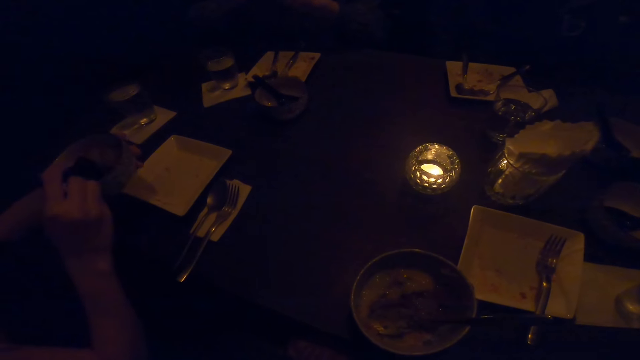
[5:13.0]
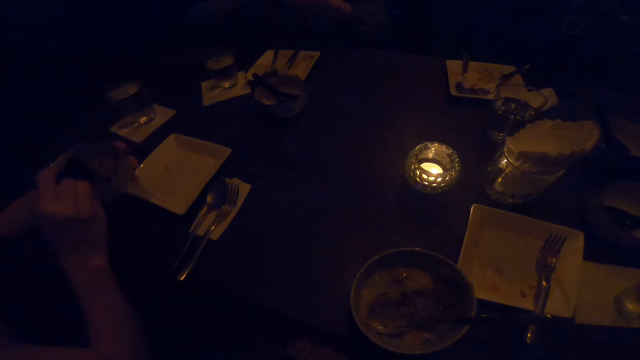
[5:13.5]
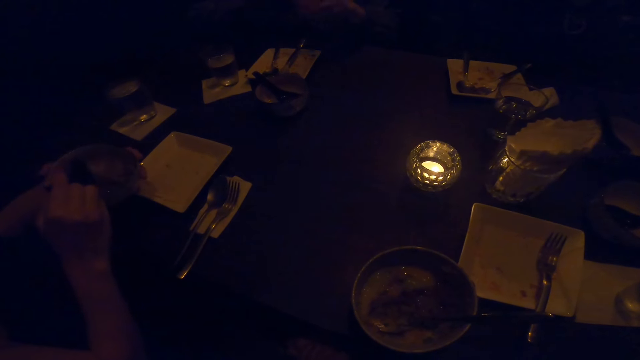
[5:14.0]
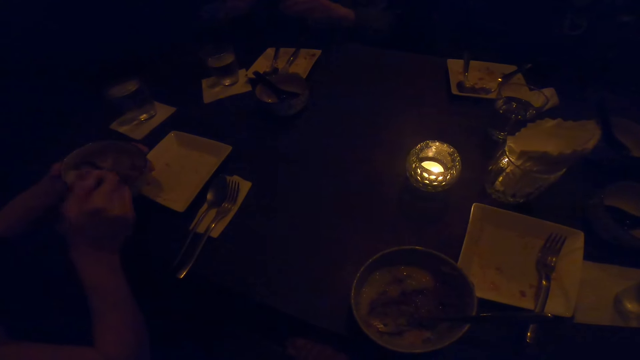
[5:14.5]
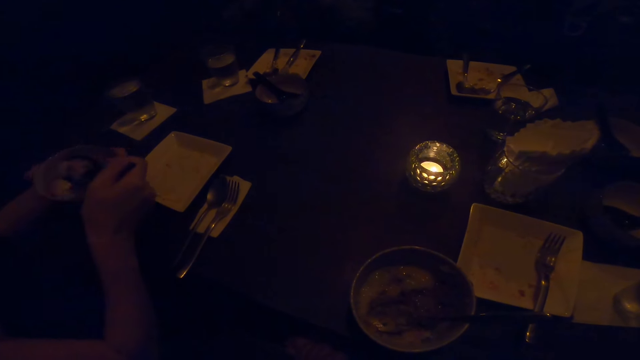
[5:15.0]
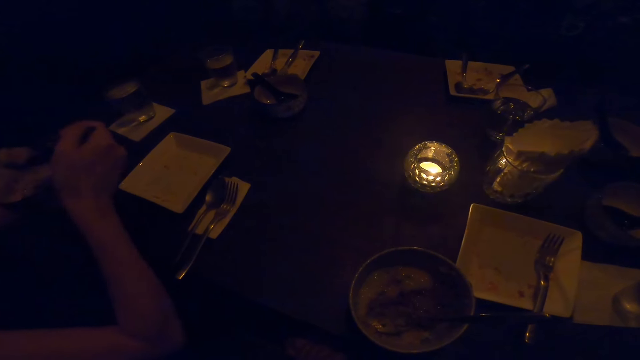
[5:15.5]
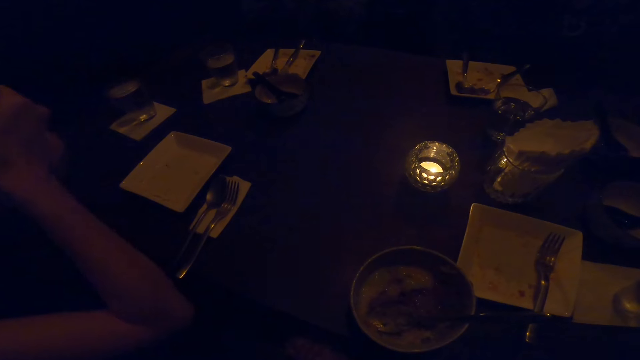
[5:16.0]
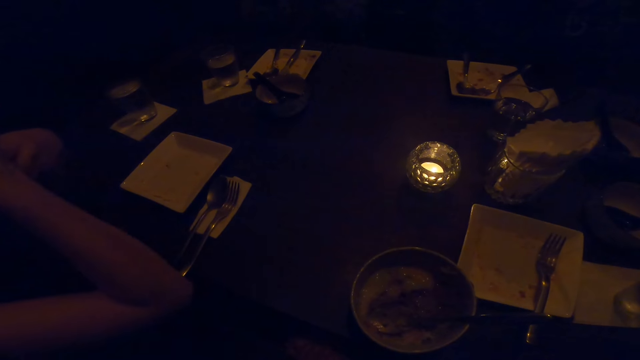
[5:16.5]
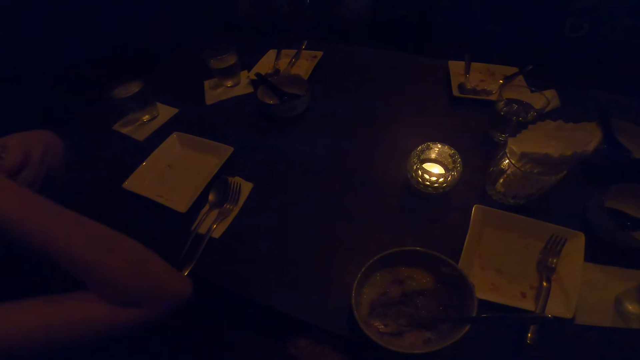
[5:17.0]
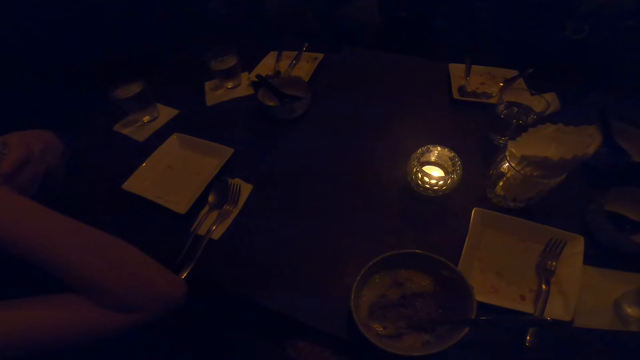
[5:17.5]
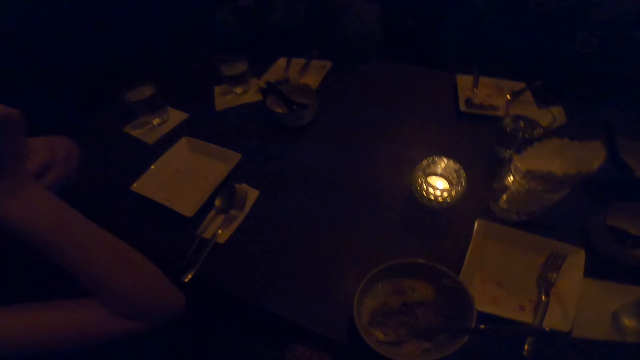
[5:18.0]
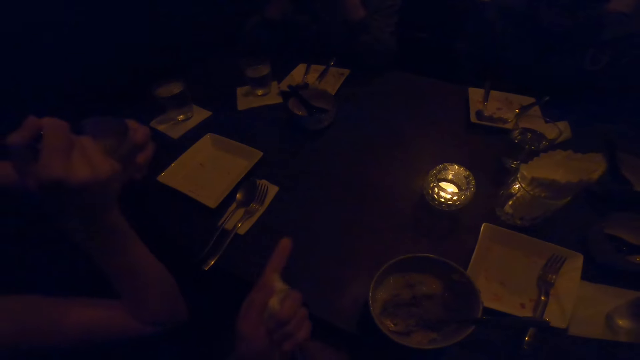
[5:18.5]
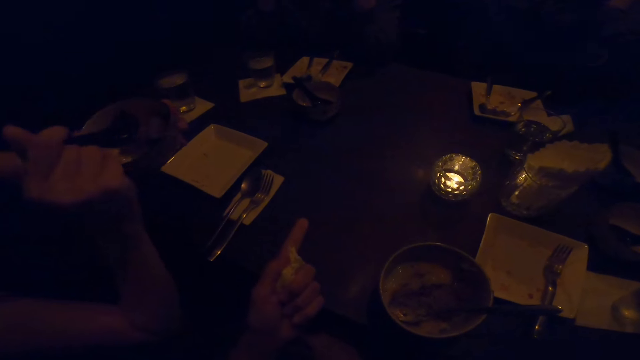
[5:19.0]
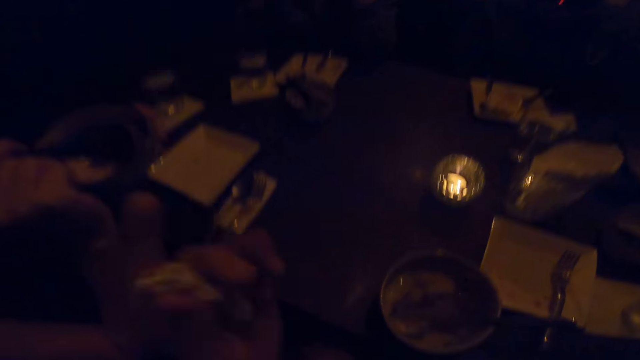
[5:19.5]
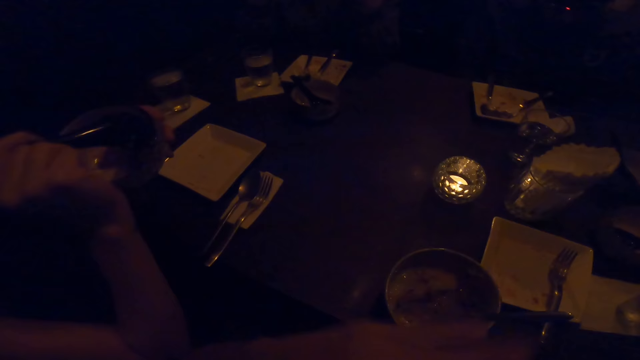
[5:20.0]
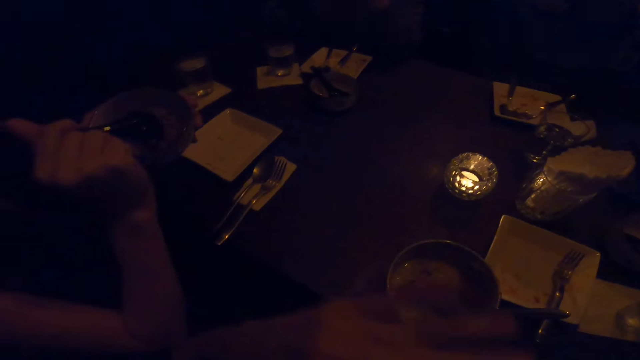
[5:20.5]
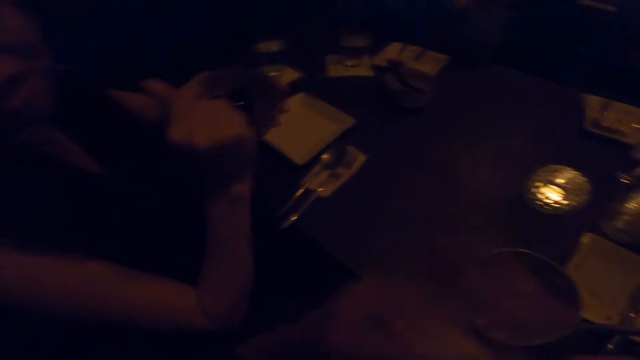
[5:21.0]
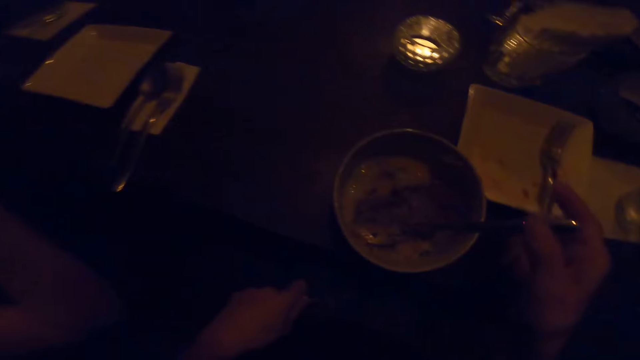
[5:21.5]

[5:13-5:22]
A man takes the food with the spoon and puts the food in the mouth. The camera wearer interacts with the man. She points her finger, converses, and shakes her hand.

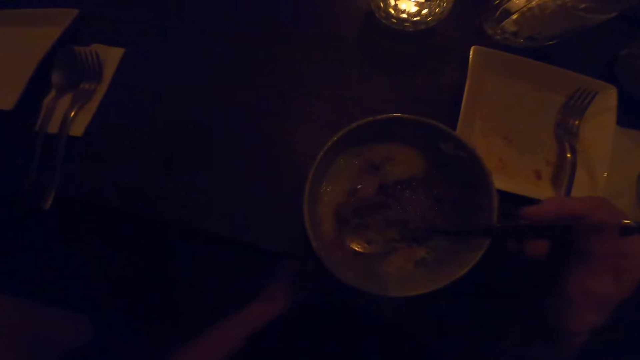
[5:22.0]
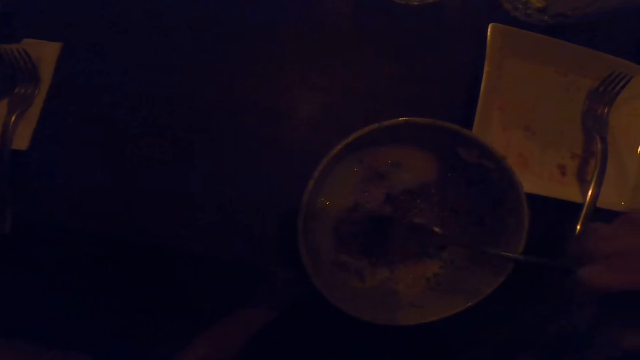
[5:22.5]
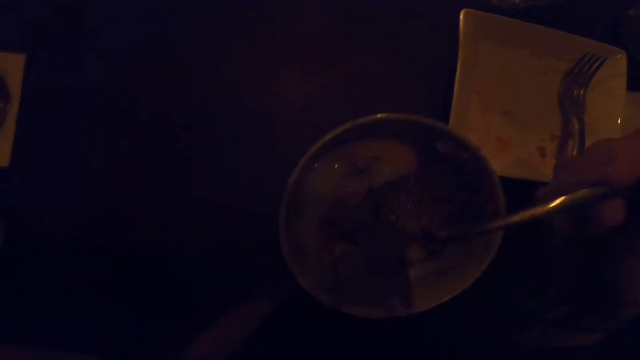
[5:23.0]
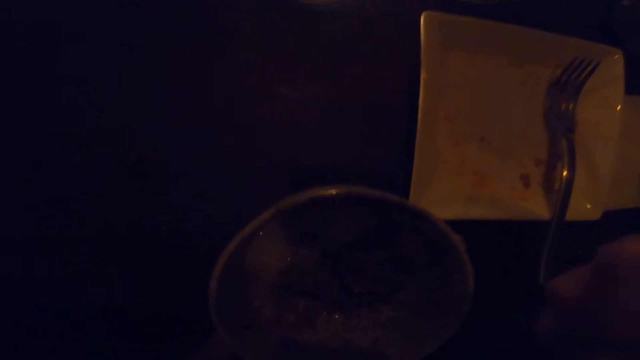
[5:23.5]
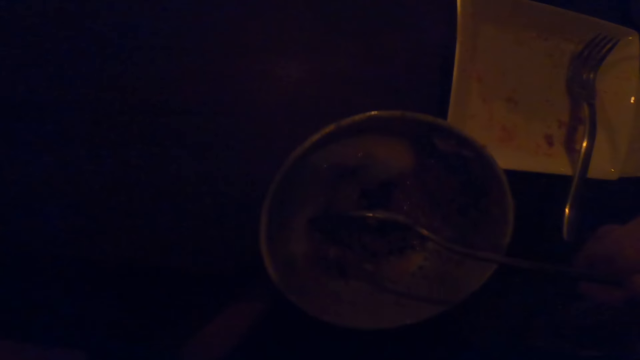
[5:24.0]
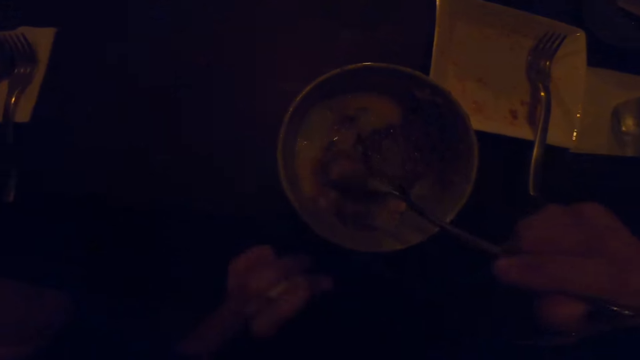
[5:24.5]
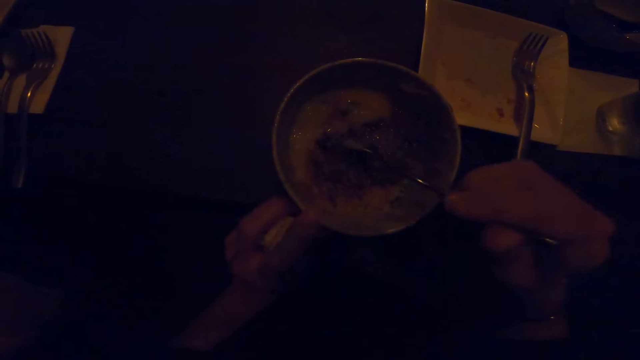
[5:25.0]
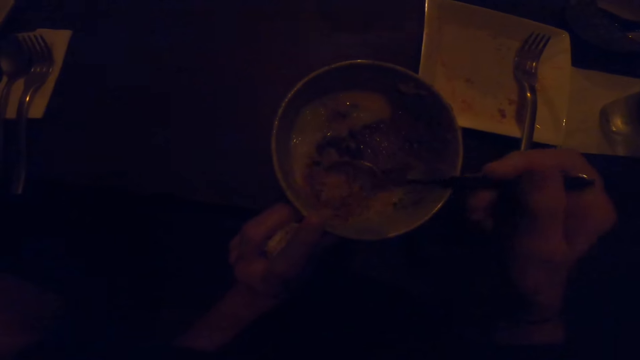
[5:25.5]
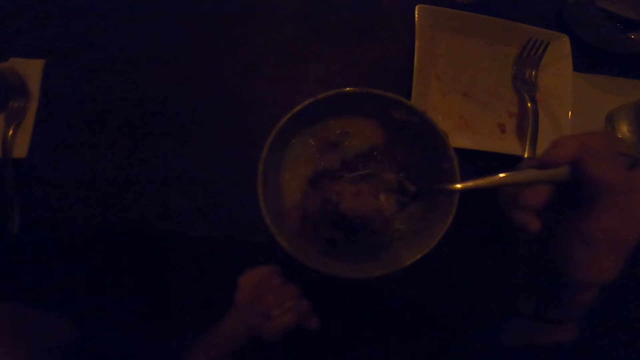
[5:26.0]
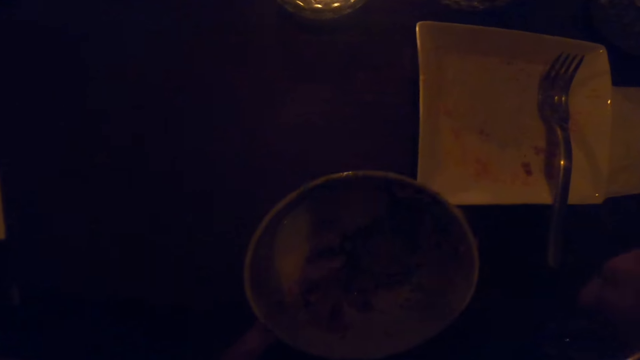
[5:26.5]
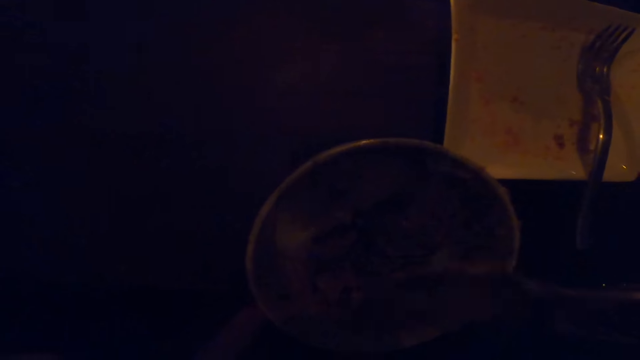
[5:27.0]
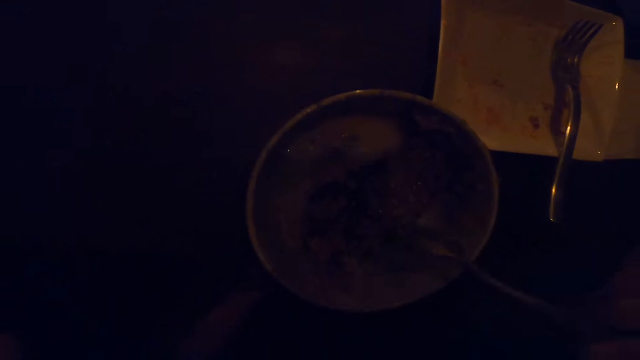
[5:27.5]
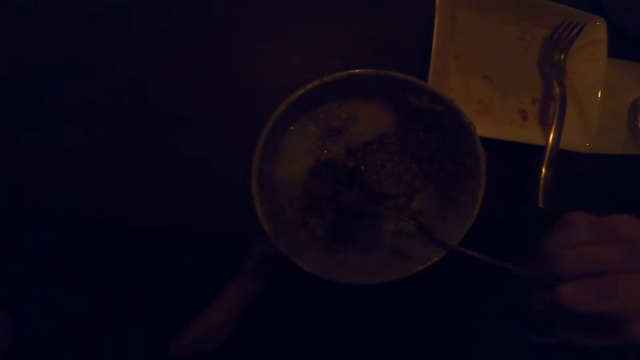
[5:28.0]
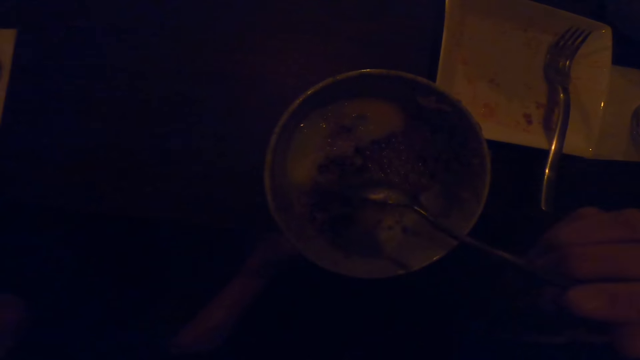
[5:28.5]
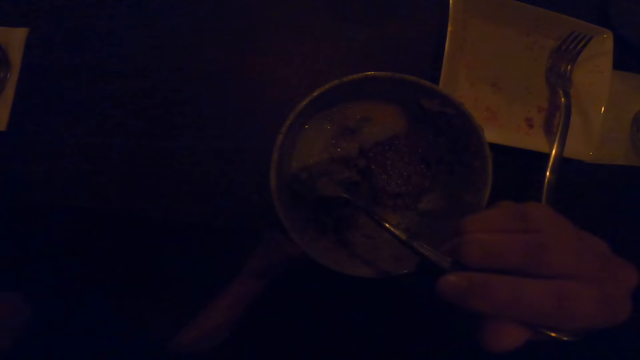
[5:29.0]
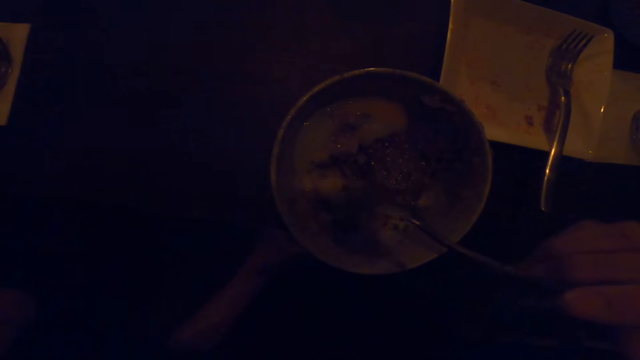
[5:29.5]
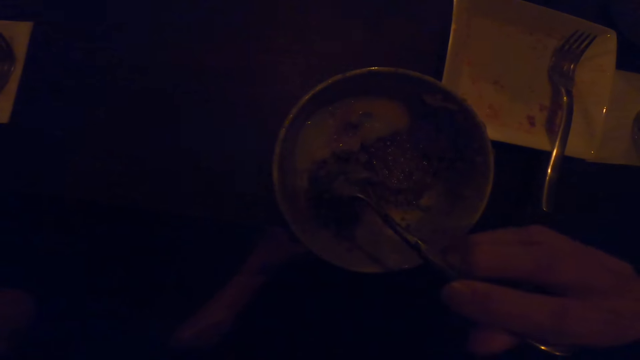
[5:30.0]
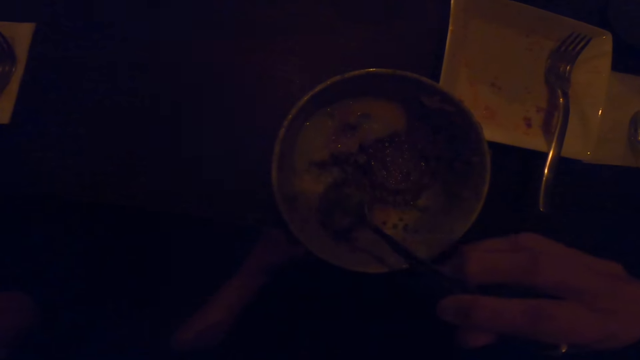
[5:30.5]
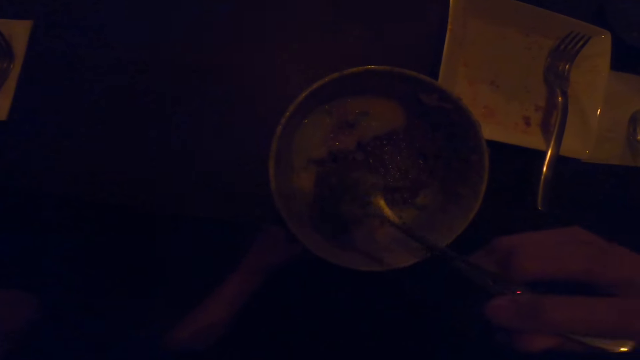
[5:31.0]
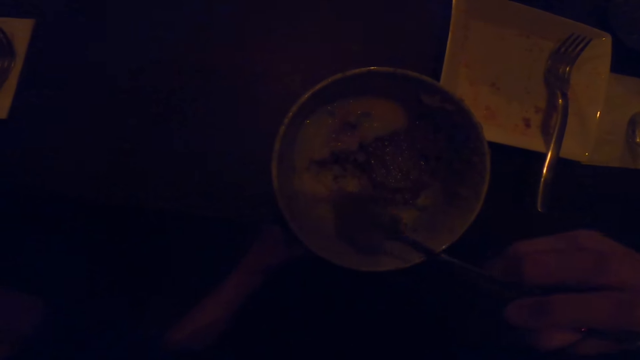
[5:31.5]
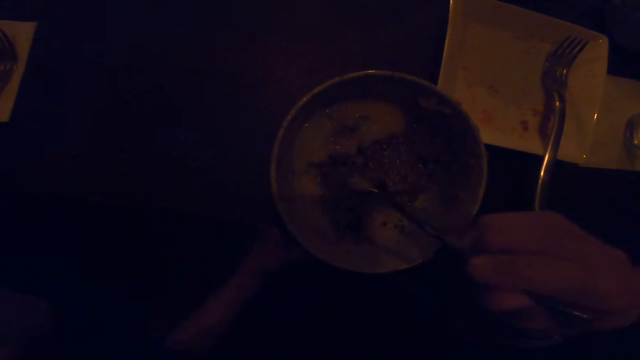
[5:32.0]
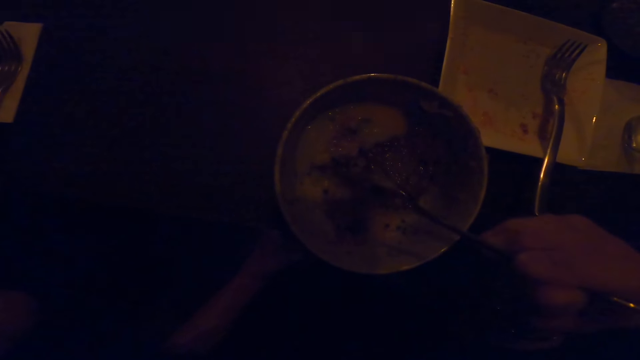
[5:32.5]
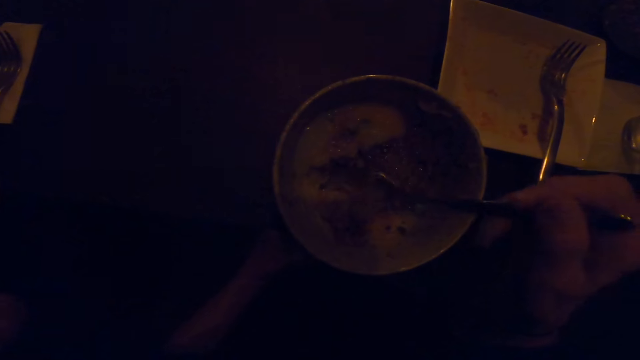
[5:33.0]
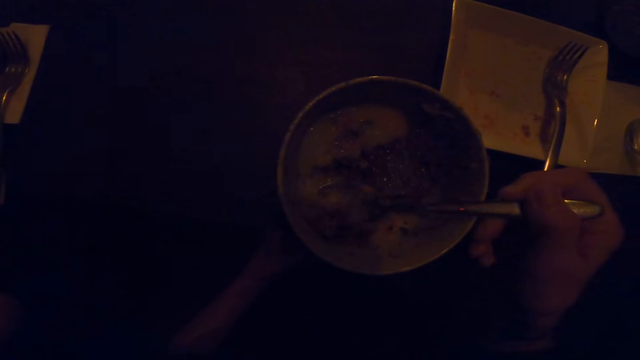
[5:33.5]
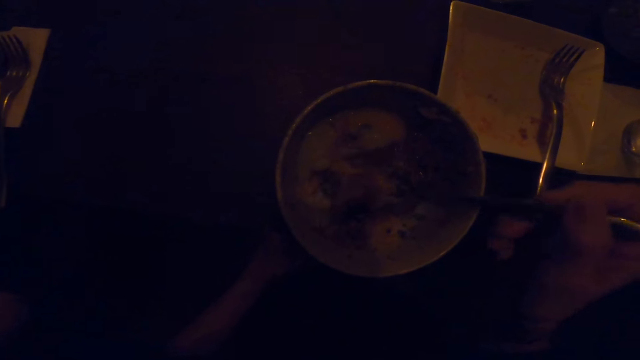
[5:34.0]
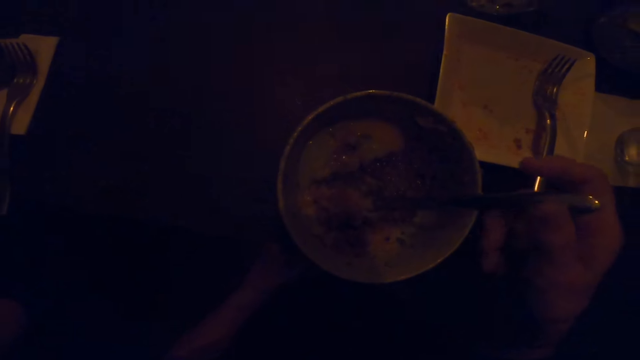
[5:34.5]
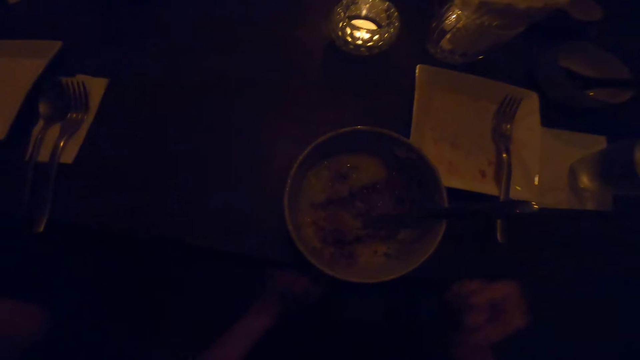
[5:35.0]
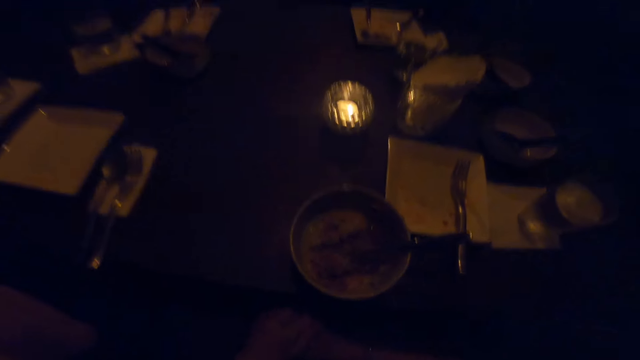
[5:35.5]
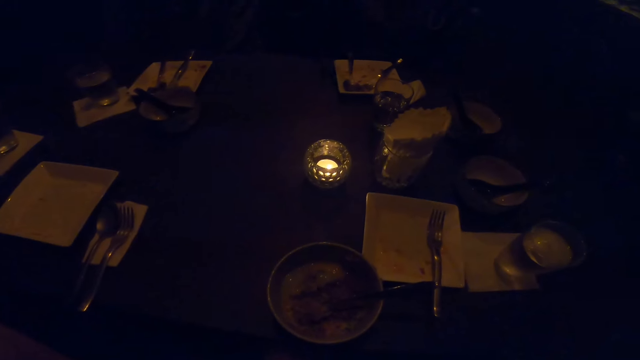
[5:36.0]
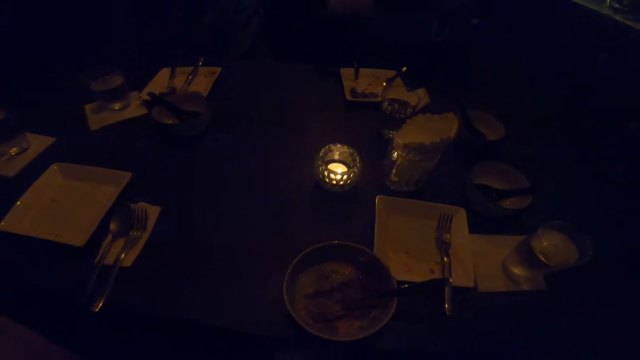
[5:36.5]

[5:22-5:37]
The camera wearer takes the spoon. He eats from the bowl on the table with the spoon in his right hand. He takes the food. He takes the food and eats the food. He mixes the food with the spoon. He takes the food with the spoon. He stops eating from the bowl on the table. He puts down the spoon.
